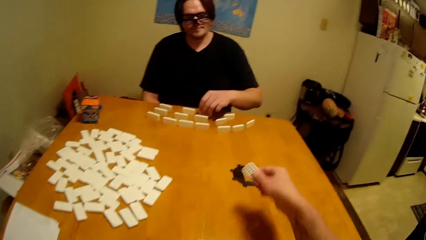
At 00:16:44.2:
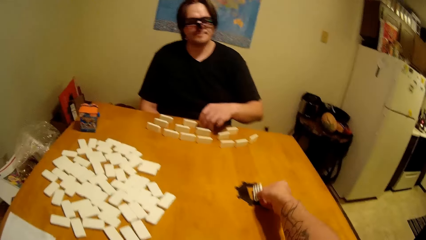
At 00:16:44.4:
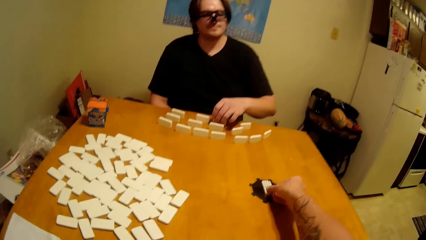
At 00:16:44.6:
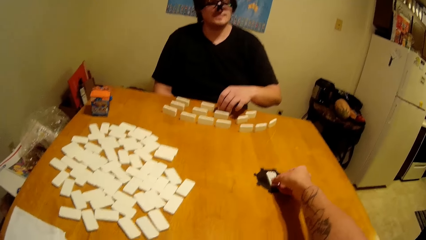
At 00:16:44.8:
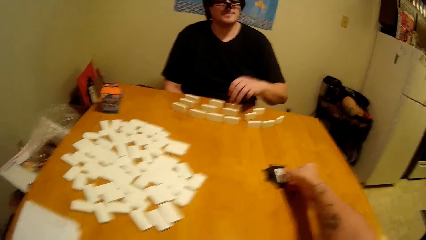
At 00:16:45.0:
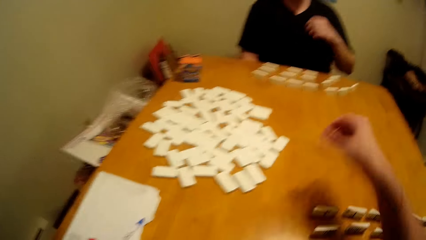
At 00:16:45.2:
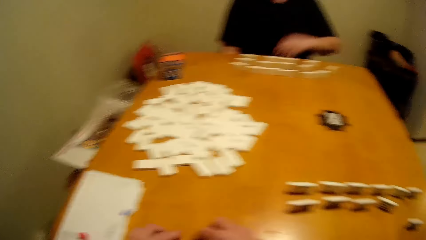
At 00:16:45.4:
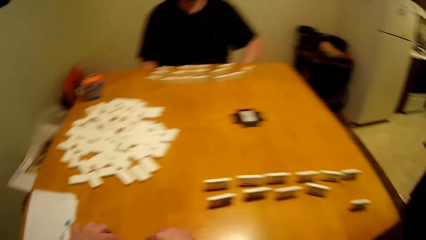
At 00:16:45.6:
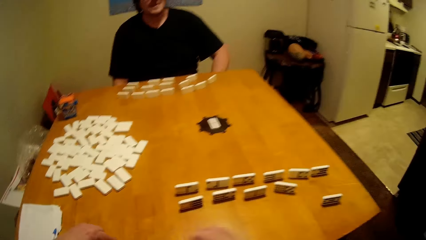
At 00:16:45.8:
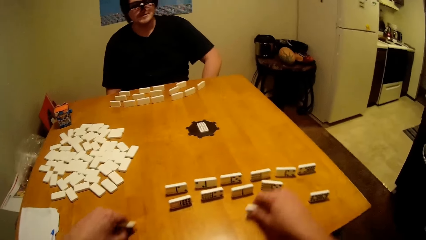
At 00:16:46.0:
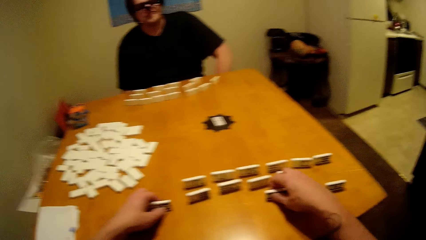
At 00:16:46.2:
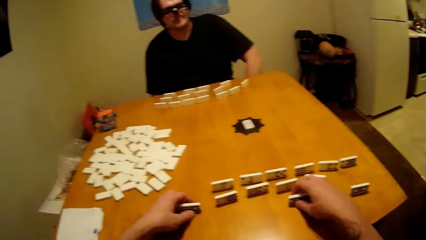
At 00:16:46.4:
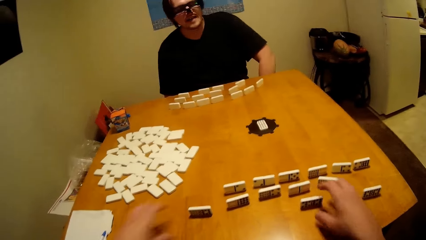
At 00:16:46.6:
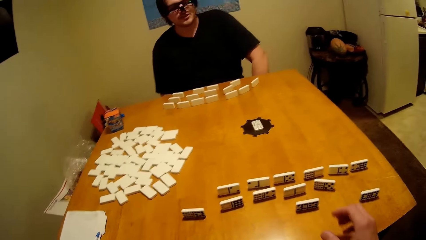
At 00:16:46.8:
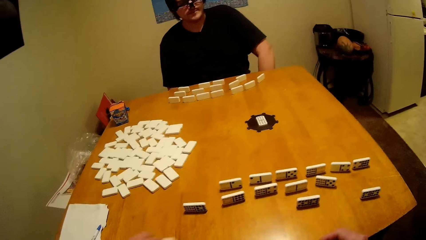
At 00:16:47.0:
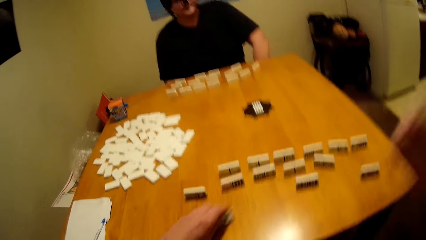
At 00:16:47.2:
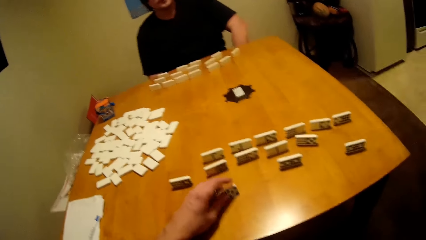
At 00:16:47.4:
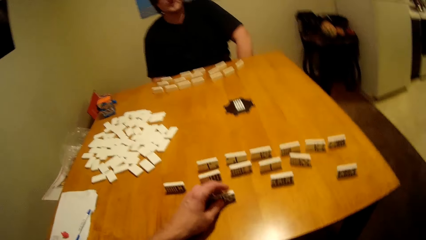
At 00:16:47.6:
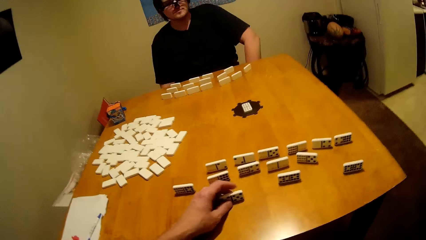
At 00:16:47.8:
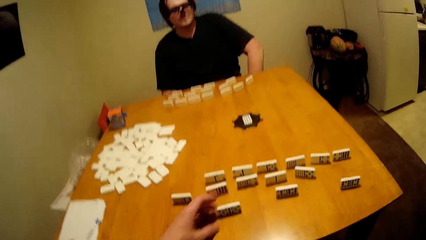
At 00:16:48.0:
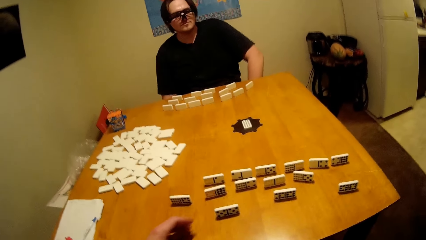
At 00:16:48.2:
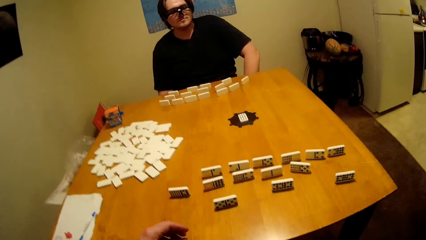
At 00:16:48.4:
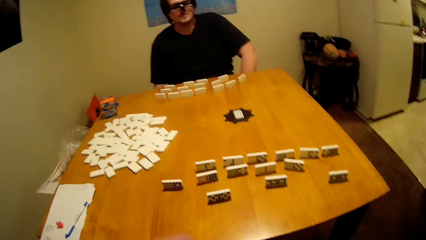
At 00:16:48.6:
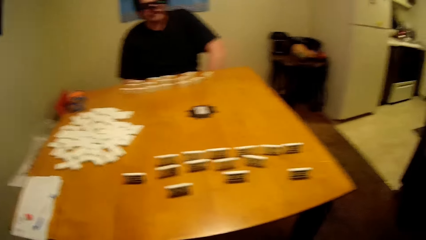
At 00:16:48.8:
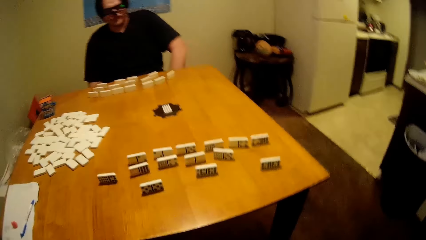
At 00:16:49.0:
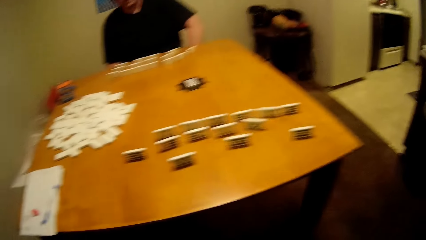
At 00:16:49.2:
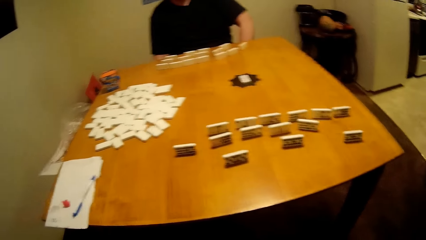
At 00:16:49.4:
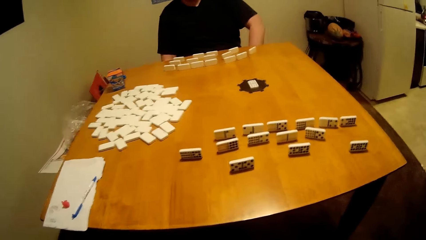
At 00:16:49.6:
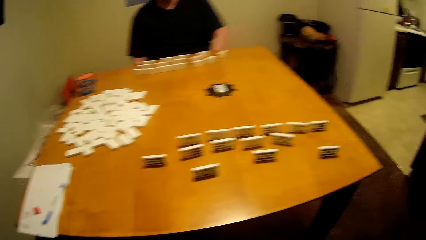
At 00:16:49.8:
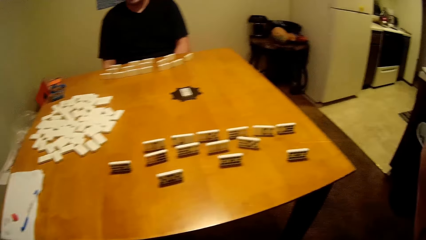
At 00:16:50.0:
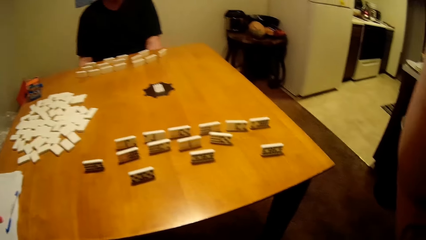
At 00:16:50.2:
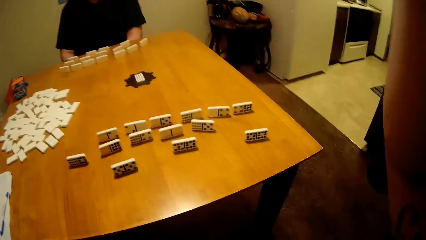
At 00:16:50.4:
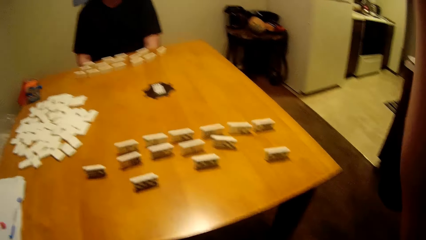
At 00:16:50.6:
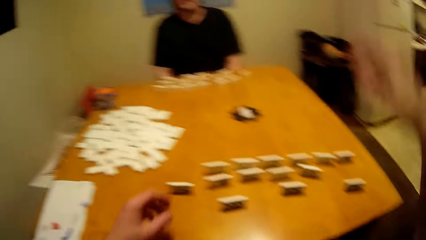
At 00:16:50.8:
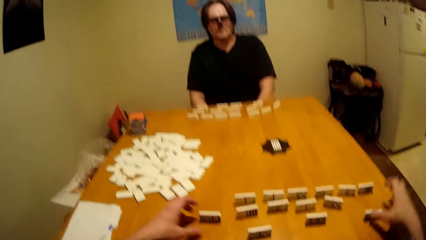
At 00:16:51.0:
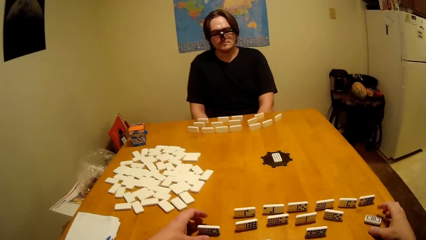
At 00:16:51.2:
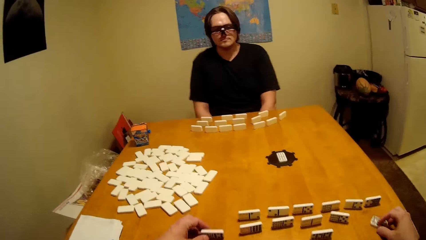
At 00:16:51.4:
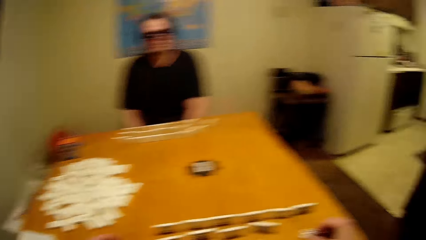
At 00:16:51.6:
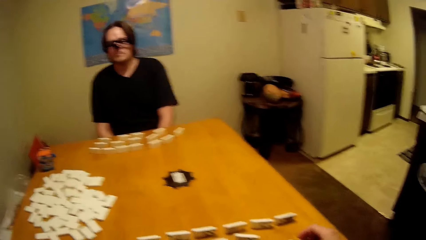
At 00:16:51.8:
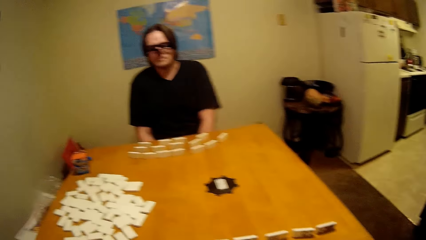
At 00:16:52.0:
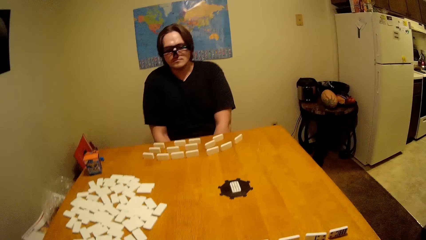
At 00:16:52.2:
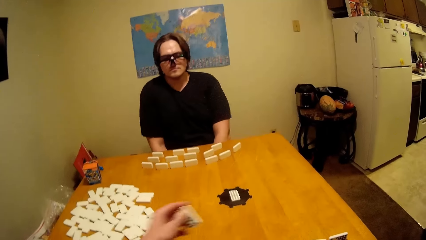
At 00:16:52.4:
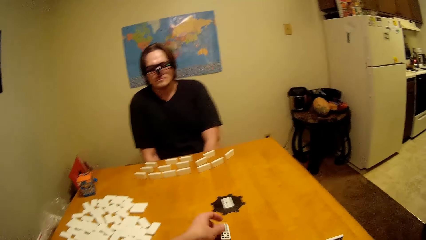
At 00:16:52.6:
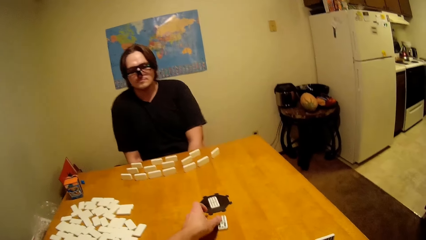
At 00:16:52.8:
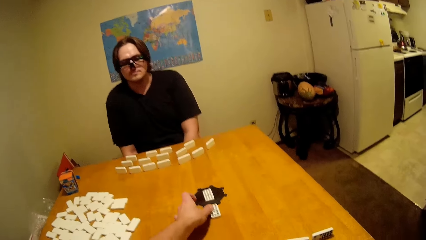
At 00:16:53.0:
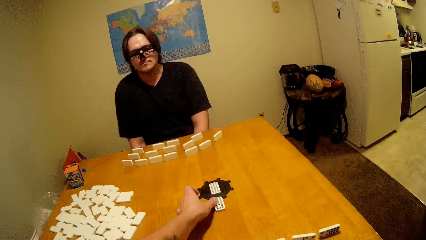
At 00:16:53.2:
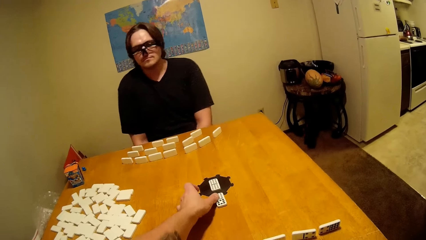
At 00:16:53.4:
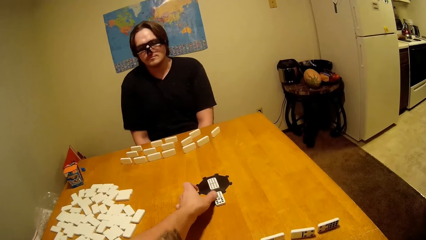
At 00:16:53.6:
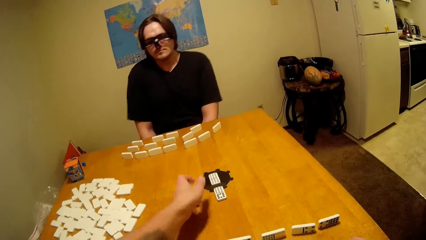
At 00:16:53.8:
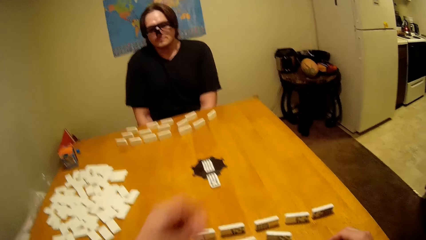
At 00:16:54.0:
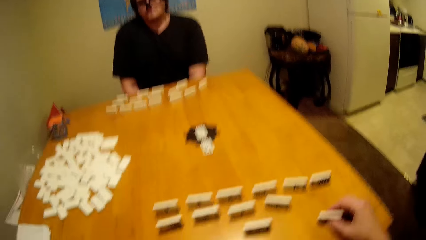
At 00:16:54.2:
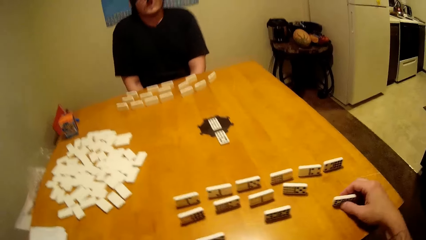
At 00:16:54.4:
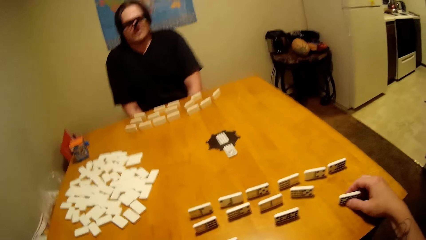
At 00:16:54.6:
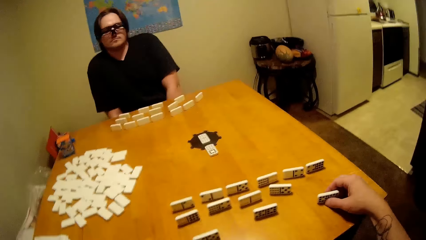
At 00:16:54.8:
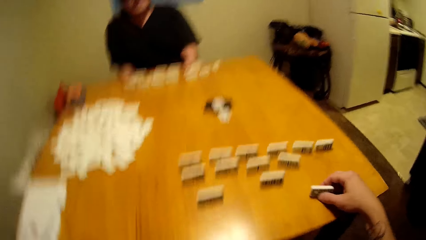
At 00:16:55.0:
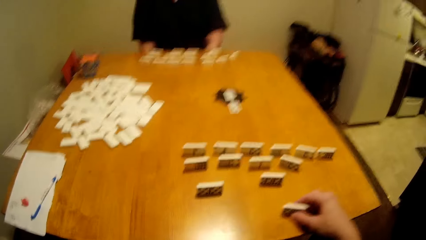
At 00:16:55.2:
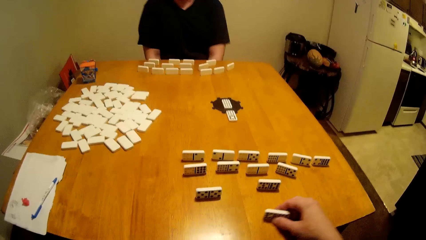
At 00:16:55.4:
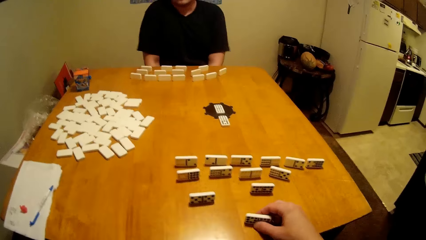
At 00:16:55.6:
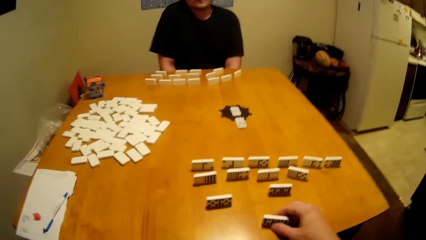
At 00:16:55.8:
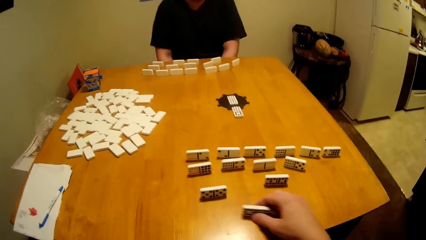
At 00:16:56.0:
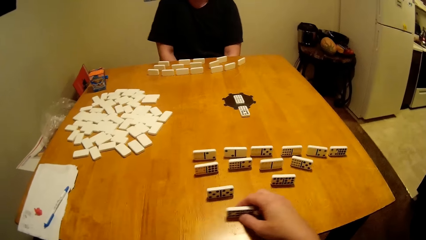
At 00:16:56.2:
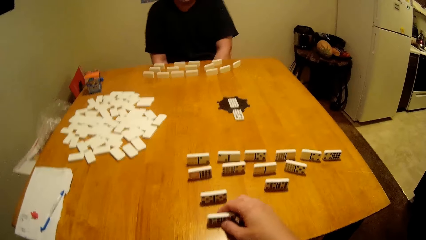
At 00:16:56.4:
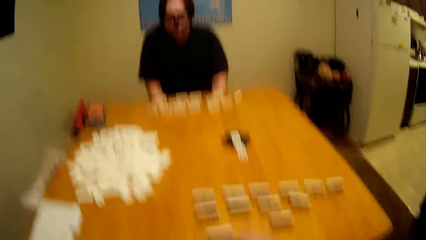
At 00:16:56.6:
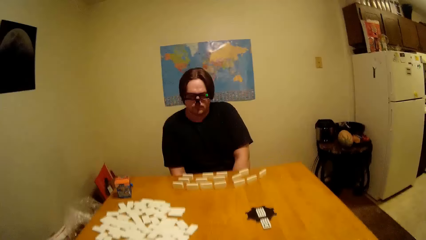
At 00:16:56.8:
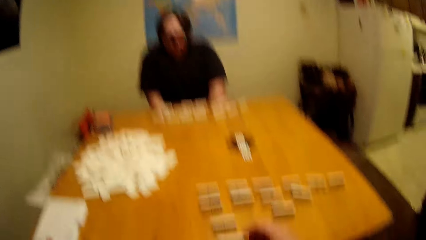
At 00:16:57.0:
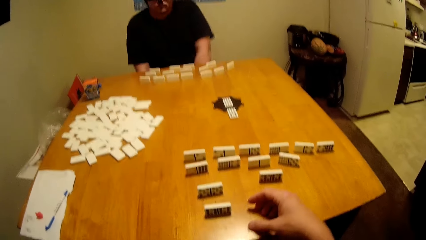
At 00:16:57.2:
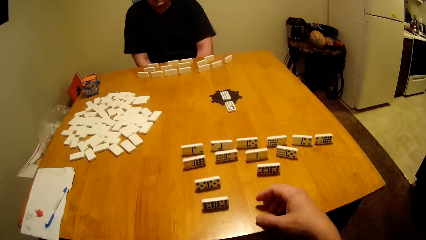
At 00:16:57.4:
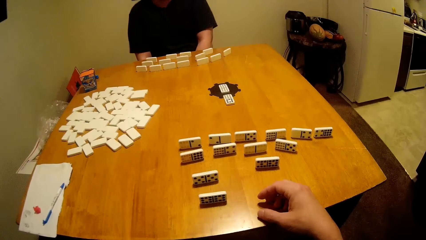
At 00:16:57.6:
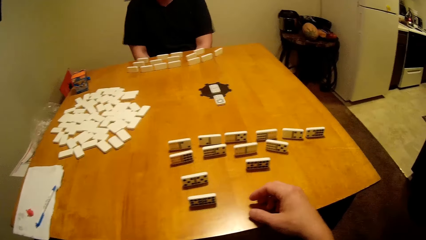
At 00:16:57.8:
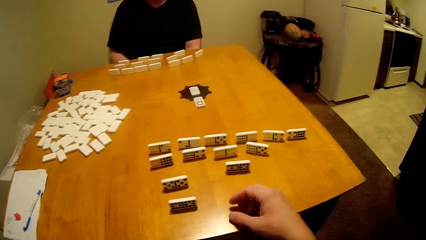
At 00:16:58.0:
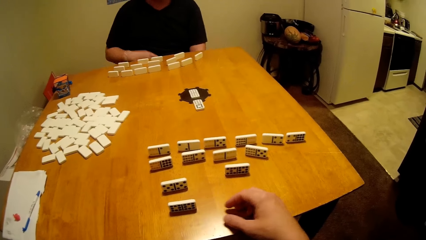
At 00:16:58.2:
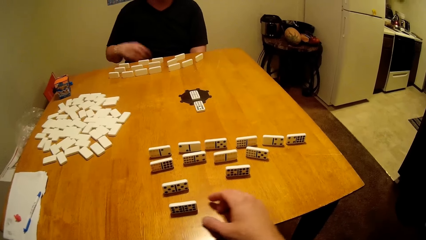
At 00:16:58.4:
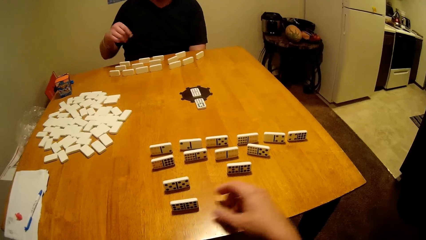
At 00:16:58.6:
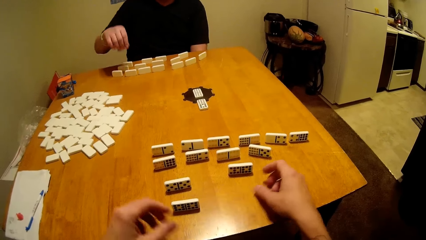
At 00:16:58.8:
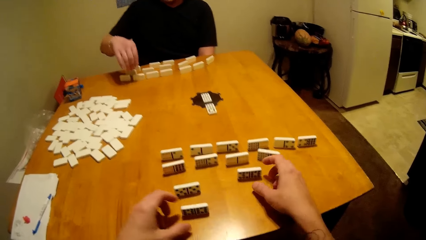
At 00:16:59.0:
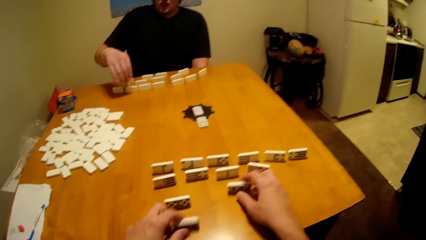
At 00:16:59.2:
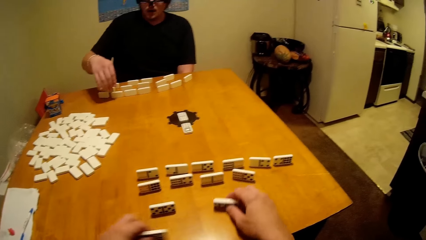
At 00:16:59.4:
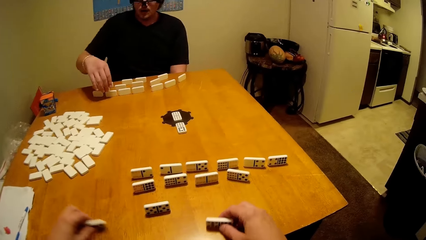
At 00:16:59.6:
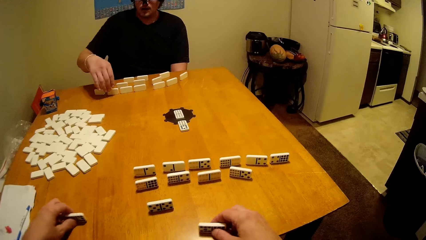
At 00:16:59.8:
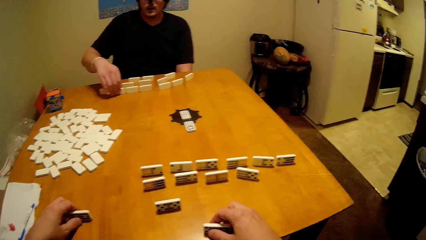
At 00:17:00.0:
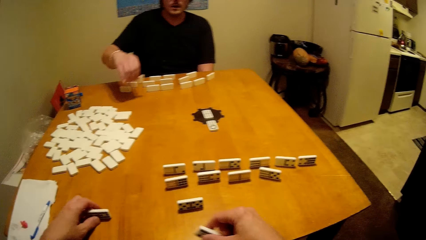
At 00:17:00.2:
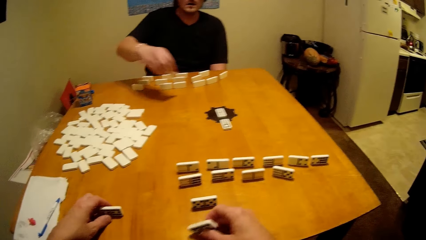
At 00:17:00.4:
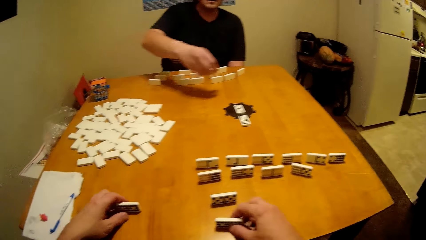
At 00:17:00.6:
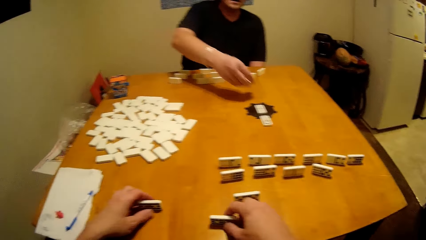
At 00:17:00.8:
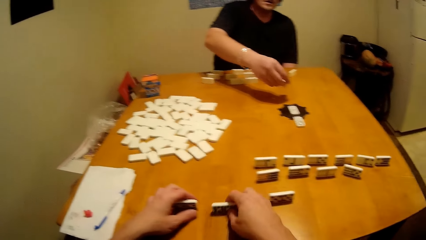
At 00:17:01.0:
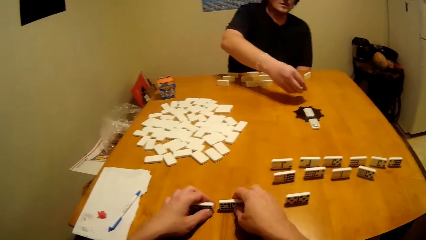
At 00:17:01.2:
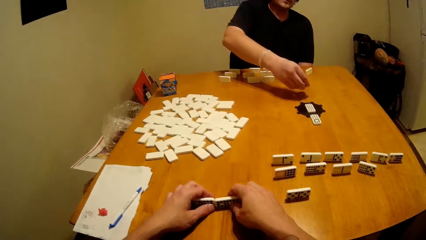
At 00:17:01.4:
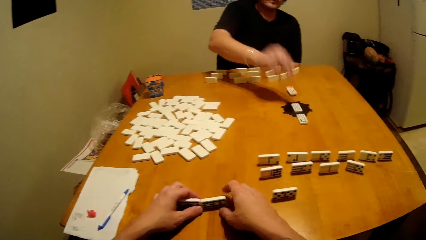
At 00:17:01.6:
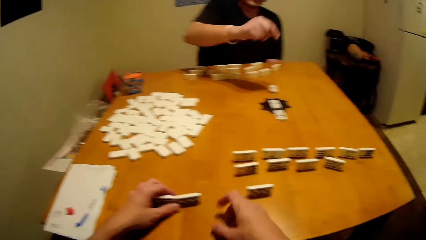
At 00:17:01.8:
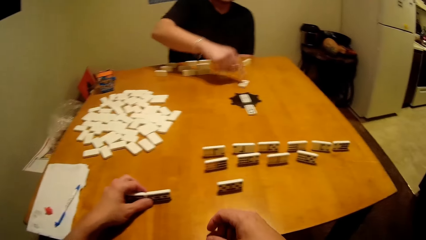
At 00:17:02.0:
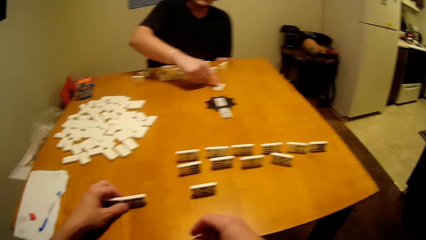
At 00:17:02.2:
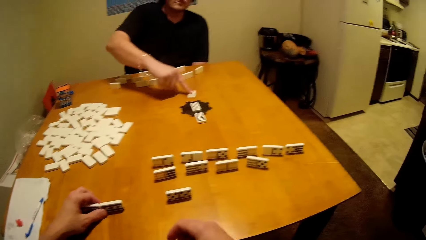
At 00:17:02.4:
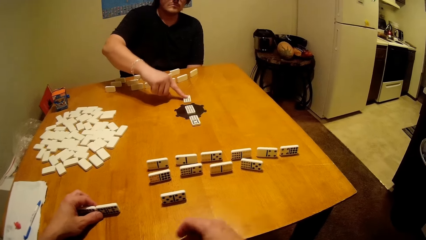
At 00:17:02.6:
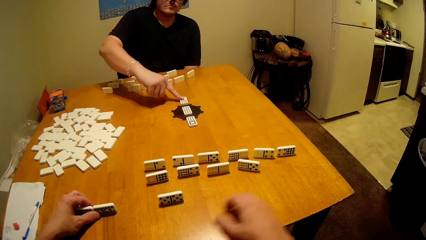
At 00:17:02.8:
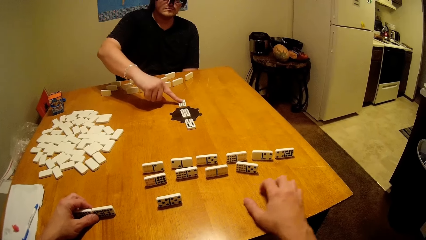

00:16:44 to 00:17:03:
The camera wearer plays the dice and puts the domino piece down. A man plays the dice, takes the domino piece and puts the domino piece down.
